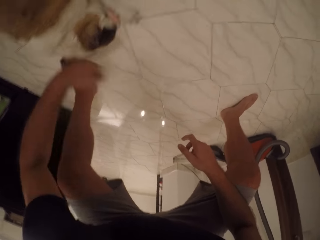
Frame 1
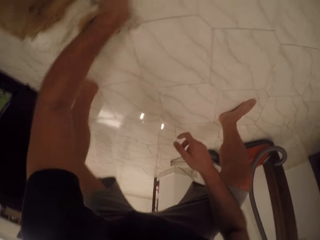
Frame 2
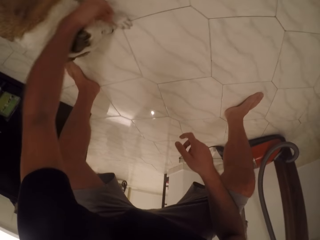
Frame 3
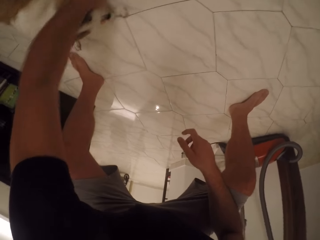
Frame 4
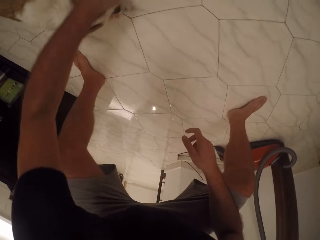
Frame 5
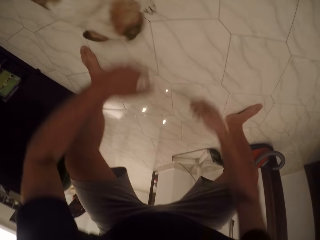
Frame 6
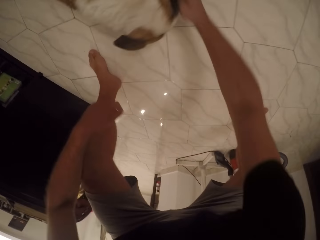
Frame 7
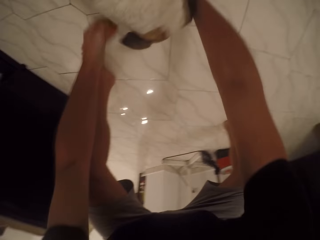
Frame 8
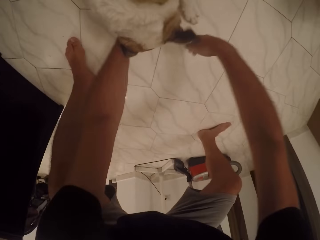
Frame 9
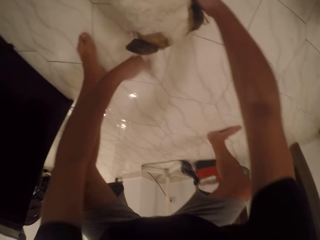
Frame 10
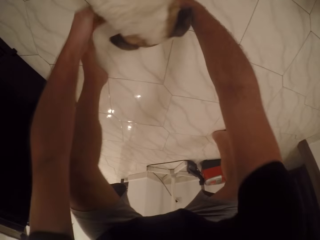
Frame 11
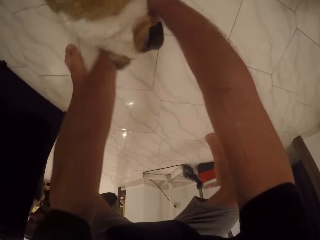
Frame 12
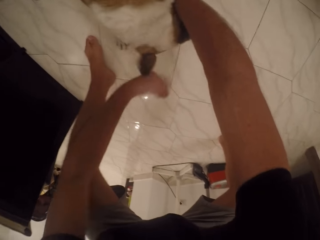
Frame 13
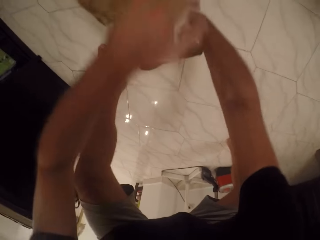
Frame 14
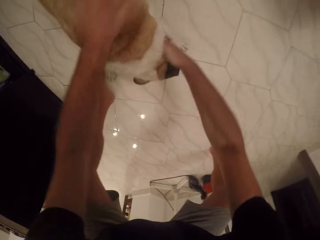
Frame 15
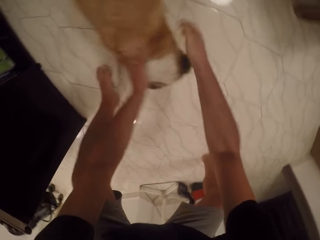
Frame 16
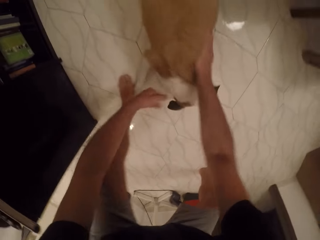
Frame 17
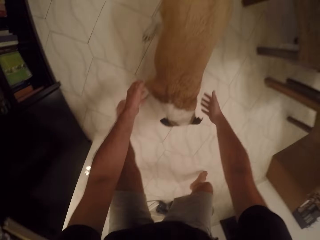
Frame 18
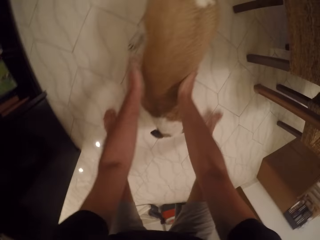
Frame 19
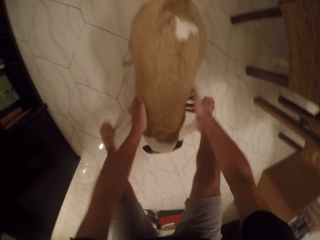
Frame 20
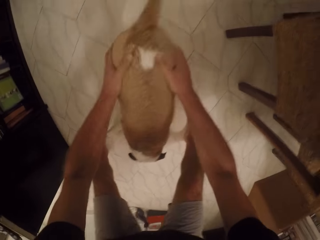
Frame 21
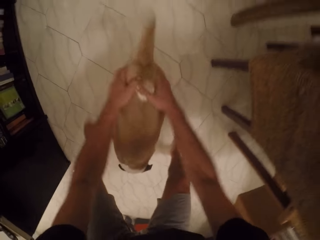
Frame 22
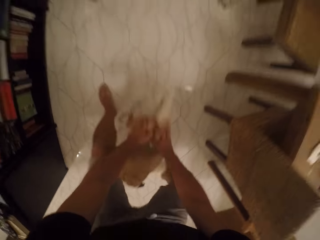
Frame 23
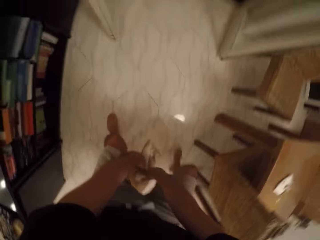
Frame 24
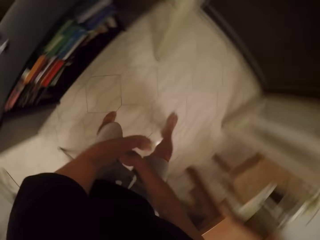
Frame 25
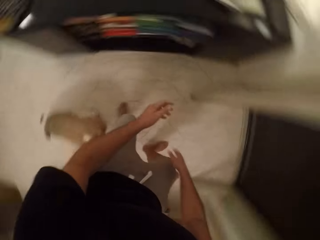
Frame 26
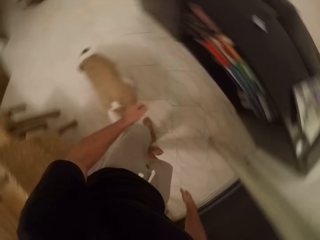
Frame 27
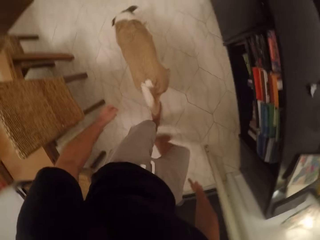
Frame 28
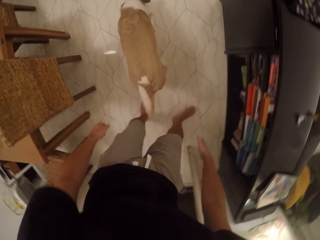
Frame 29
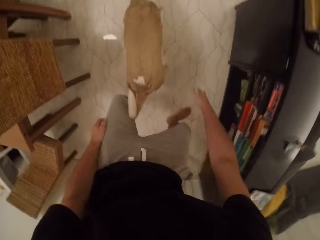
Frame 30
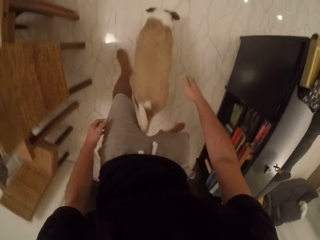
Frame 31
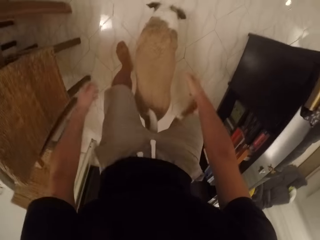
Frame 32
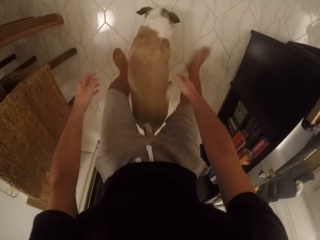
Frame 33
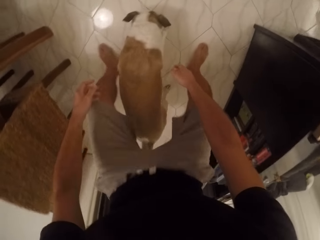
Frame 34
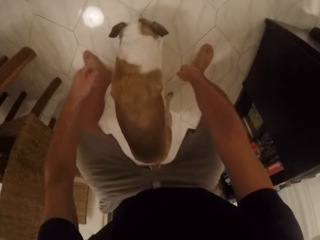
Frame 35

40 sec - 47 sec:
The camera wearer stands up. They move towards the dog.

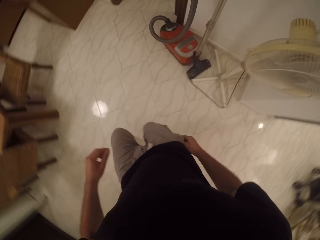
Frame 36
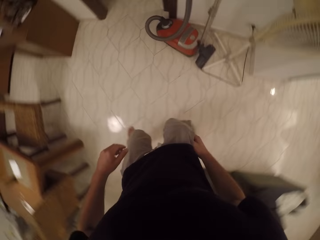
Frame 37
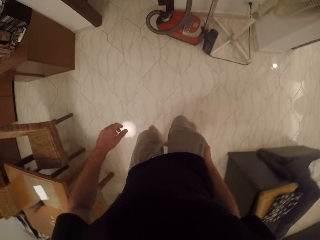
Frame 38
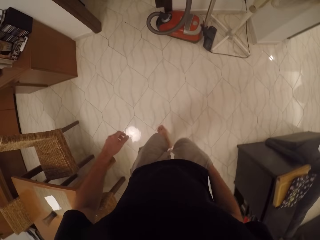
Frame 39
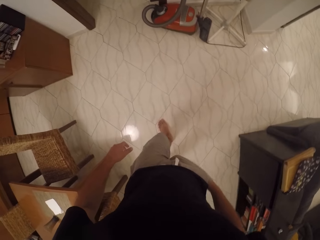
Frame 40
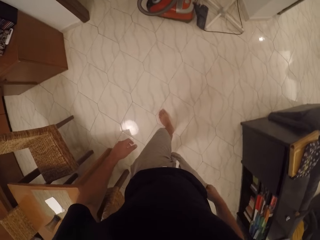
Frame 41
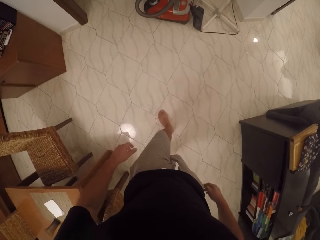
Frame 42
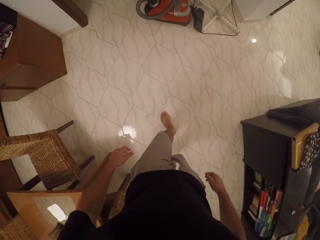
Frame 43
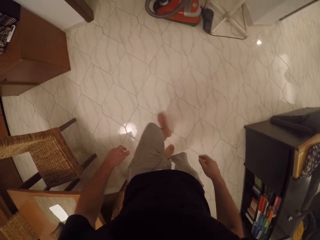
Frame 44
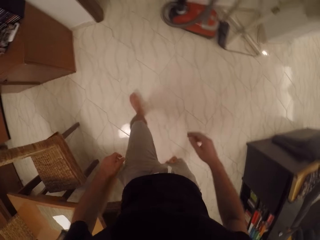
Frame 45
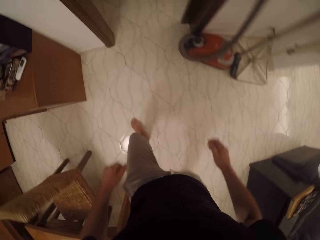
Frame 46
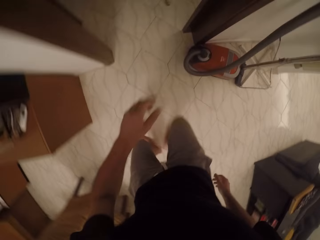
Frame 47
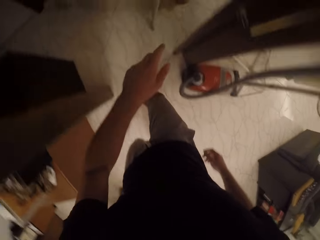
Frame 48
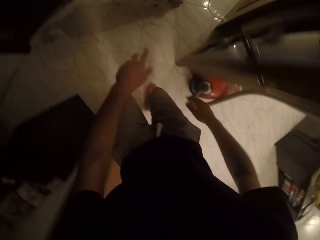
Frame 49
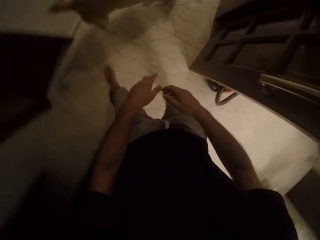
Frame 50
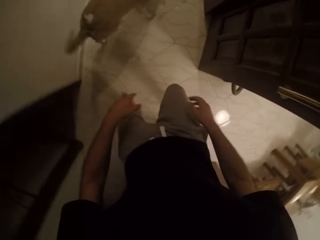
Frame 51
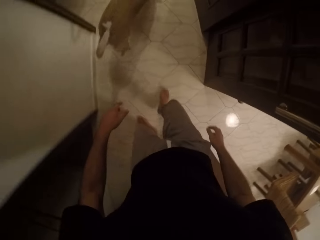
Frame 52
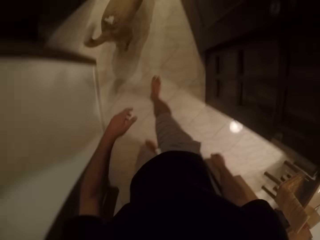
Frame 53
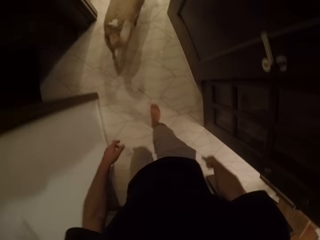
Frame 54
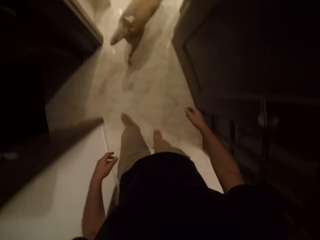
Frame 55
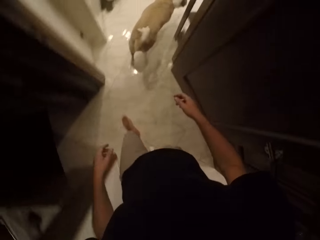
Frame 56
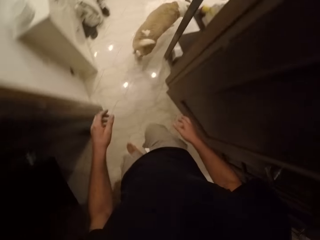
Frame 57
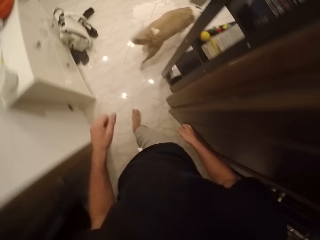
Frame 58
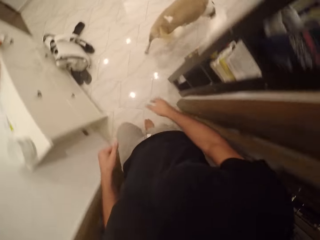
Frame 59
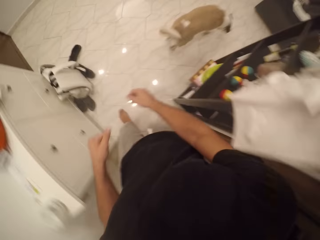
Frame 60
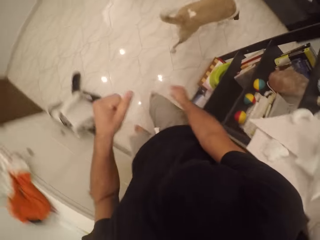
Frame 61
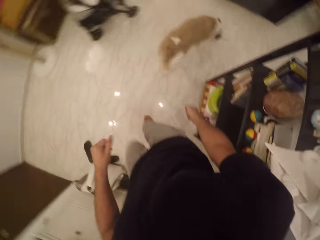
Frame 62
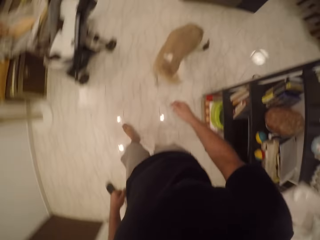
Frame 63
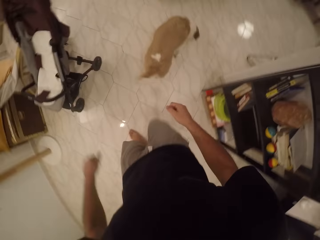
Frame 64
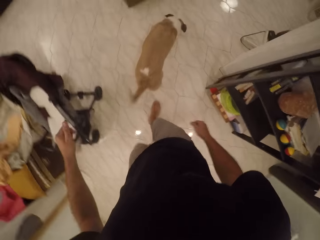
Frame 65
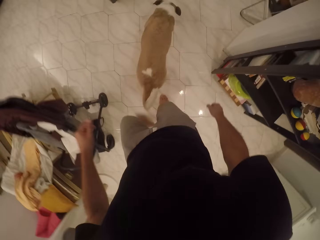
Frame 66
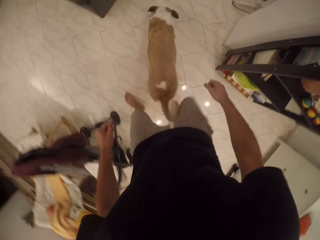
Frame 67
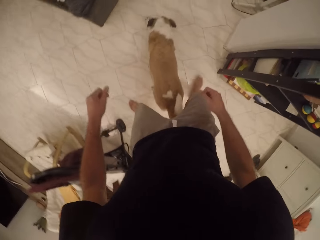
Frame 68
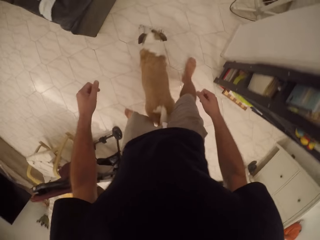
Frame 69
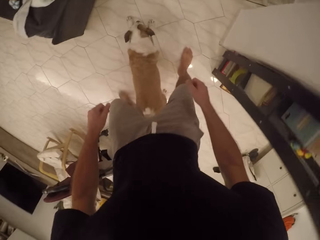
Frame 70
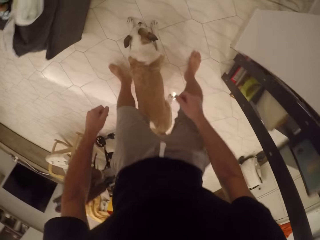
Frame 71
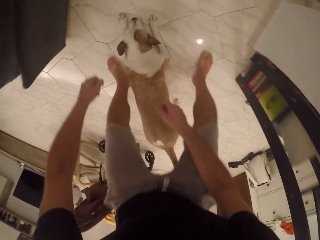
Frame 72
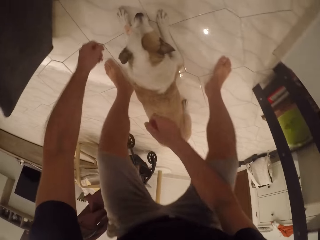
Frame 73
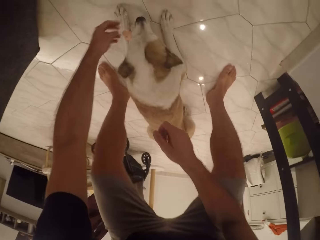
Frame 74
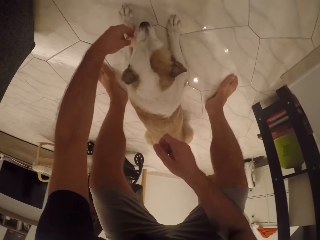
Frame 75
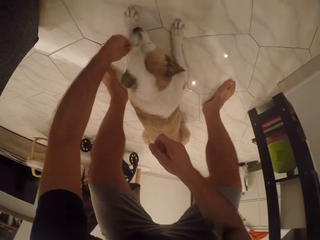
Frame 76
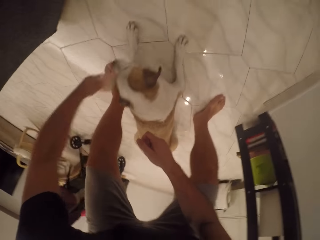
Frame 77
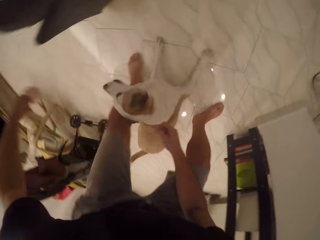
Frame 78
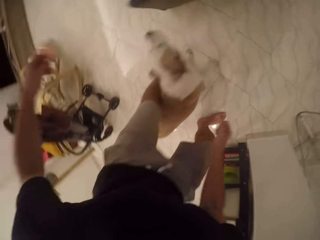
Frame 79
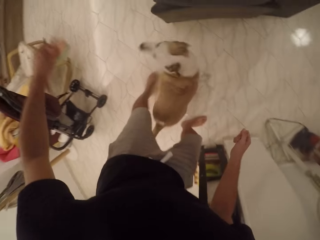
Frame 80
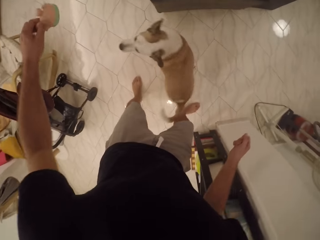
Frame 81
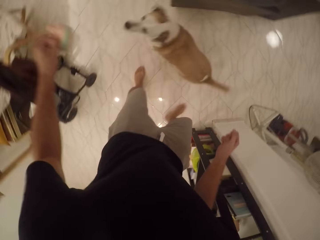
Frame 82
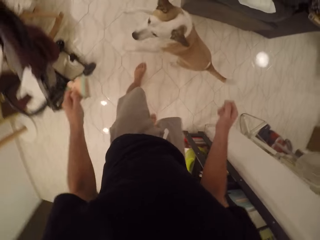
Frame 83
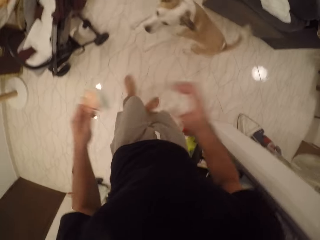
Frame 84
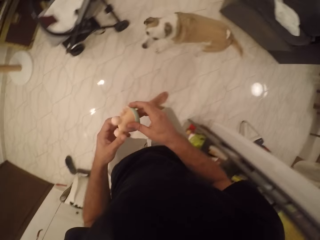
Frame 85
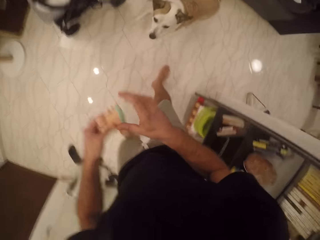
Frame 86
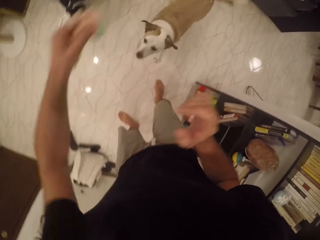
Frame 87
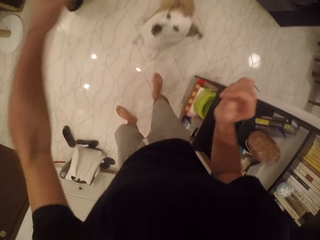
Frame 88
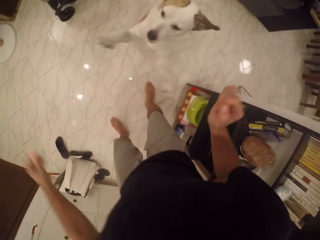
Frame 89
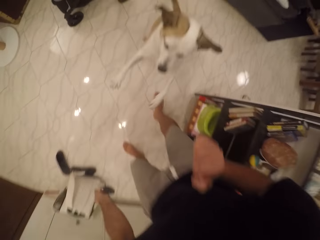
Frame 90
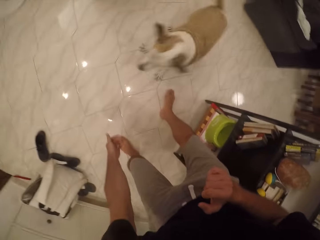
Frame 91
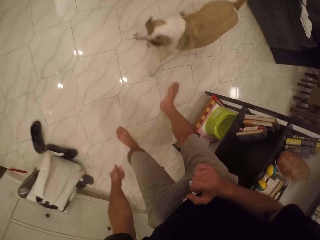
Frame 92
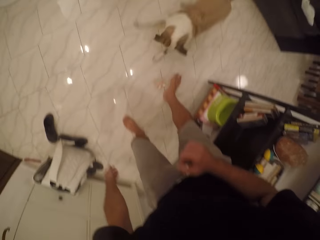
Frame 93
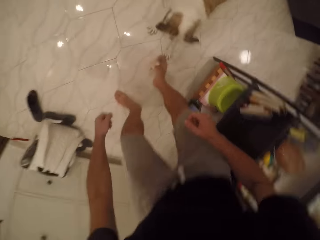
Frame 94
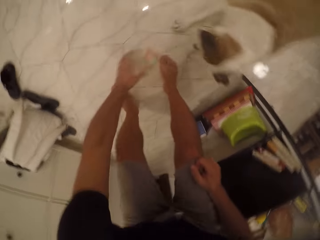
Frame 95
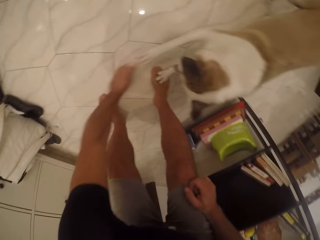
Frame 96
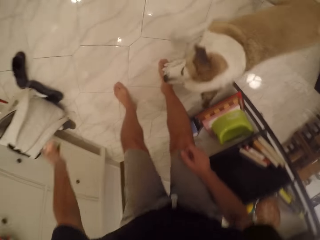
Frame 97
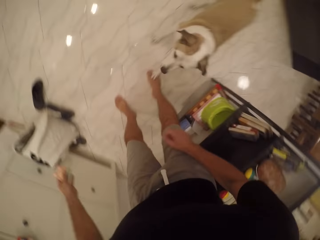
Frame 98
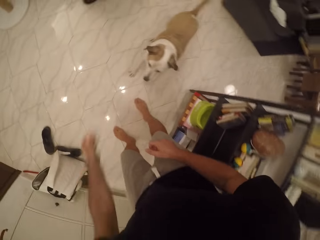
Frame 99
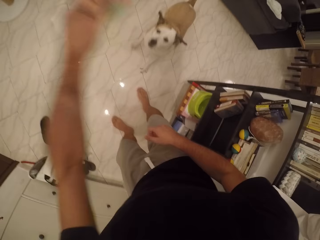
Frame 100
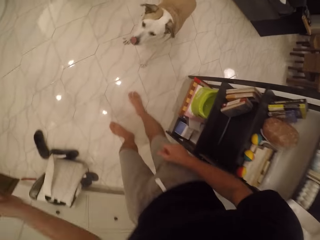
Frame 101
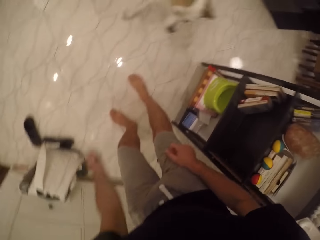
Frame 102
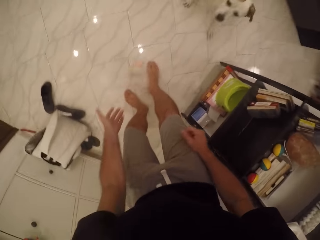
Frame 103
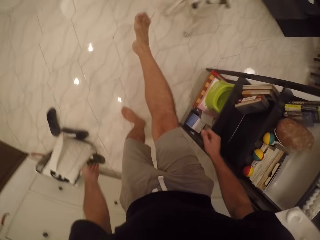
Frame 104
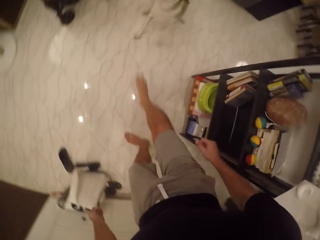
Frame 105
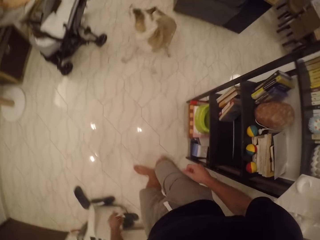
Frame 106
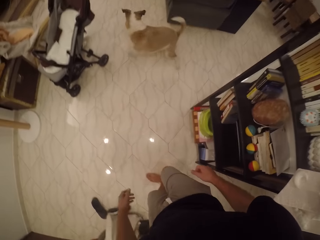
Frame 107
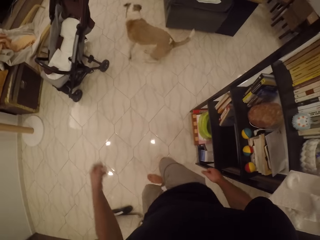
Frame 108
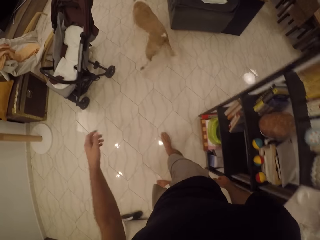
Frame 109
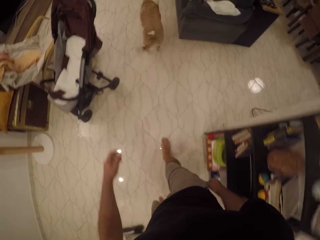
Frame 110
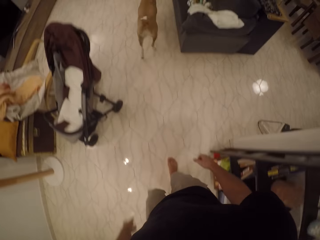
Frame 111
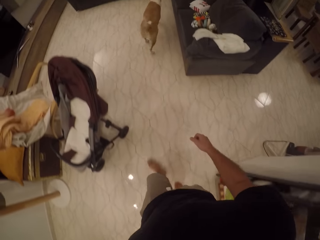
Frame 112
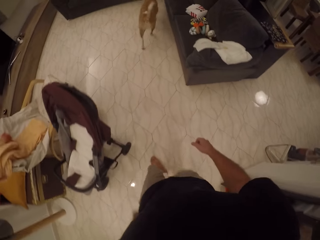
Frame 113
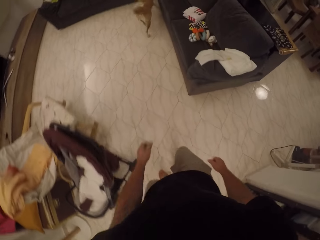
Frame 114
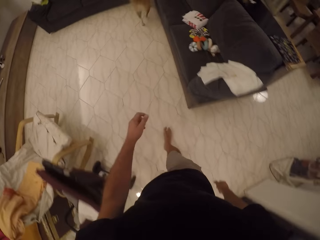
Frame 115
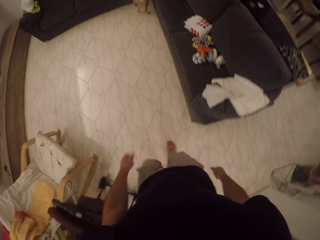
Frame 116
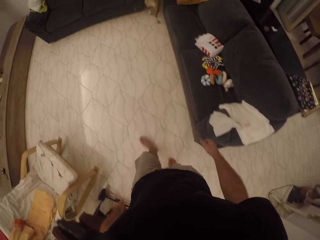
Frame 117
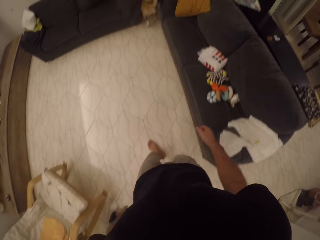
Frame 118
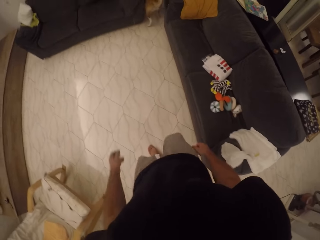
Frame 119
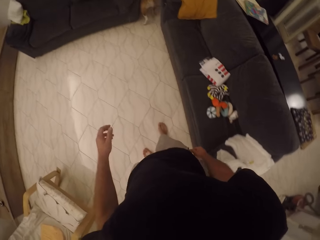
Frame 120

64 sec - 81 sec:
The camera wearer inserts his hand in the pocket. He removes his hand from the pocket. He runs towards the dog. He bends towards the dog. He takes the toy from the dog. He stands up. He plays with the dog. He plays with the dog toy. He throws the dog toy to the dog. He picks the dog toy. He throws the dog toy to the dog. He follows the dog and walks.
